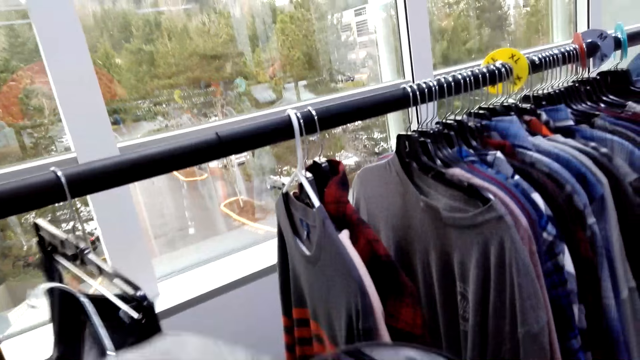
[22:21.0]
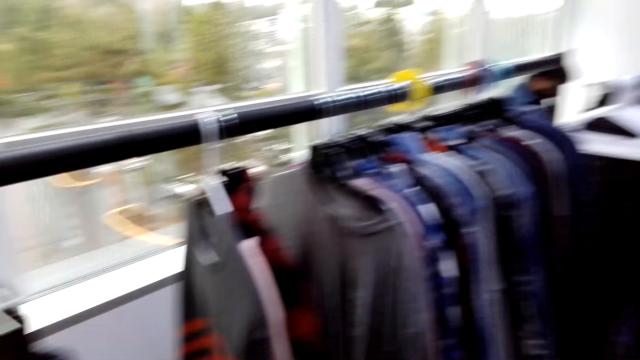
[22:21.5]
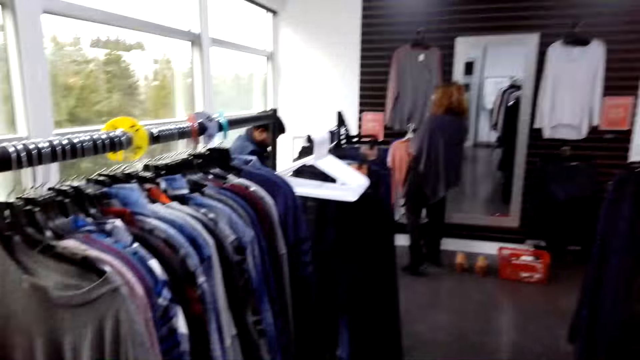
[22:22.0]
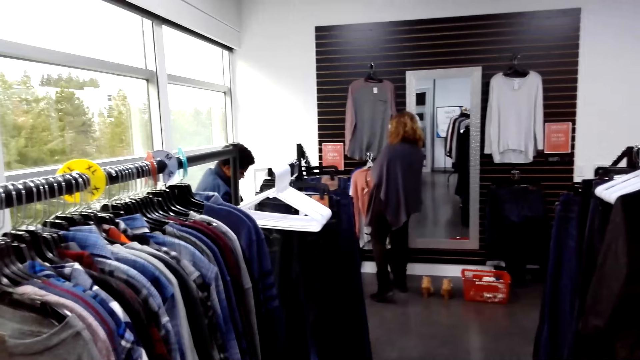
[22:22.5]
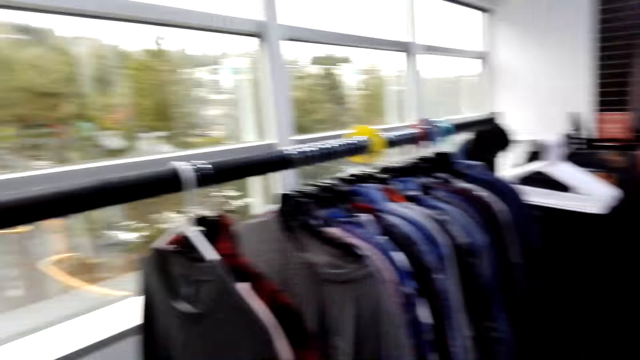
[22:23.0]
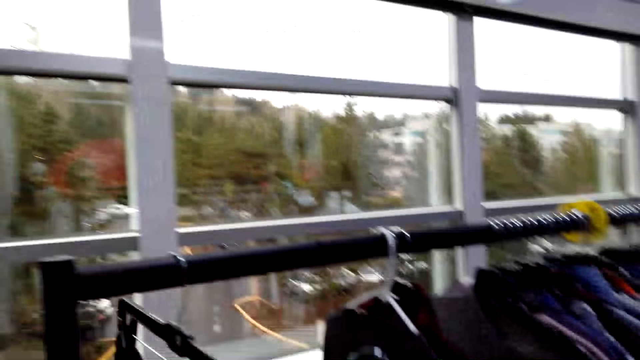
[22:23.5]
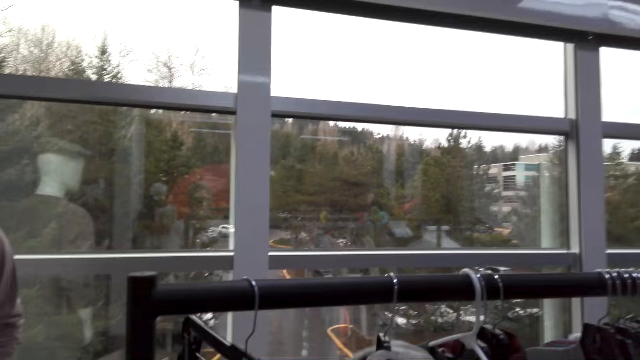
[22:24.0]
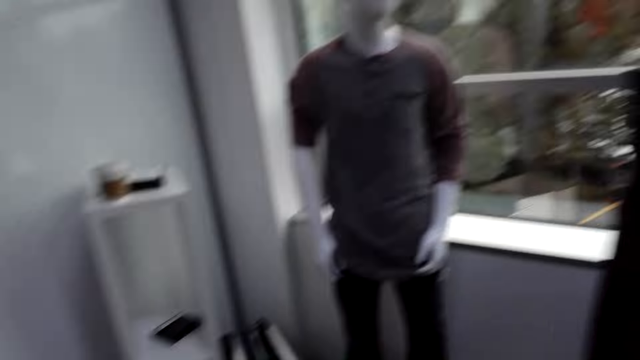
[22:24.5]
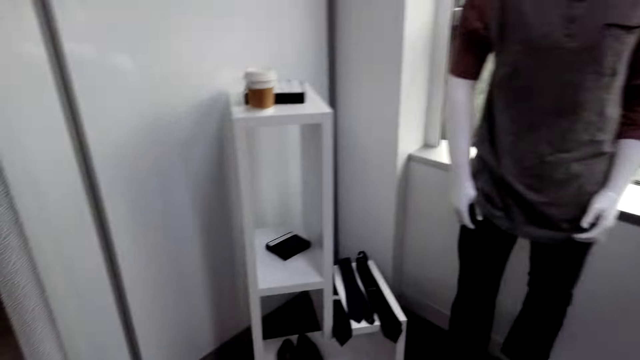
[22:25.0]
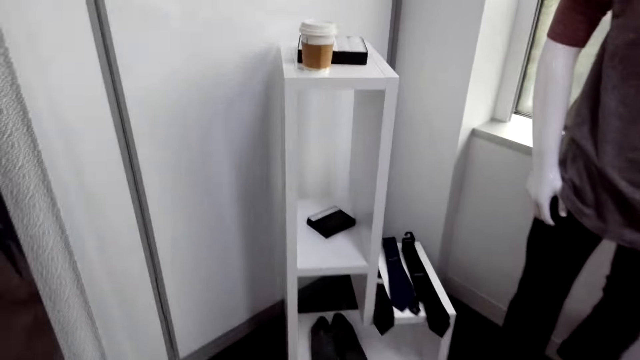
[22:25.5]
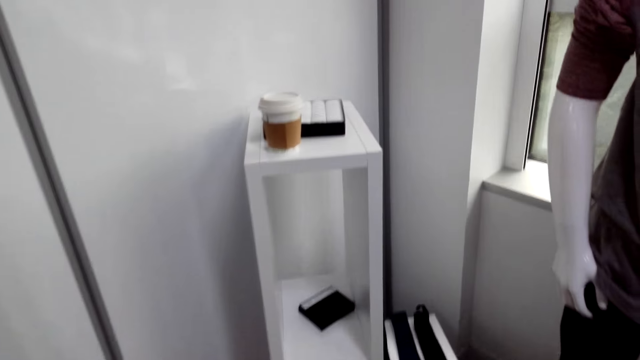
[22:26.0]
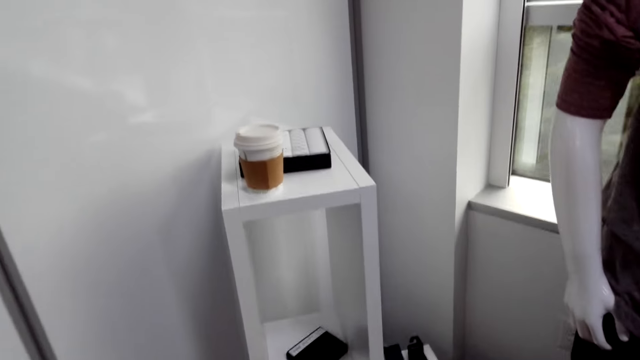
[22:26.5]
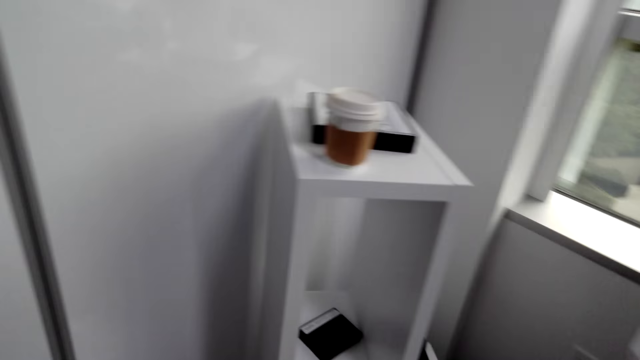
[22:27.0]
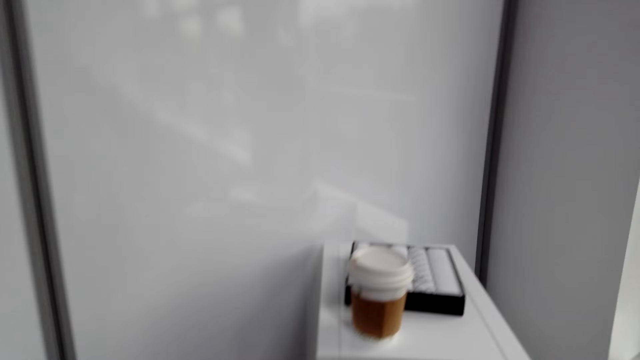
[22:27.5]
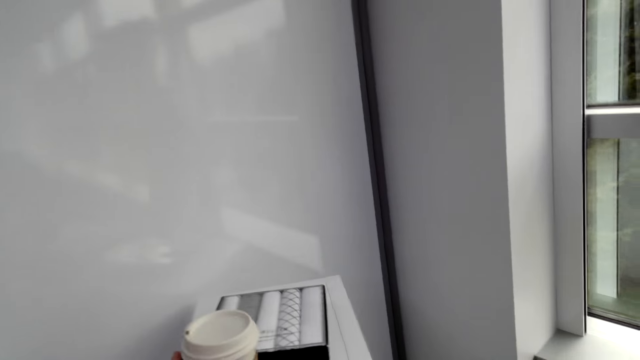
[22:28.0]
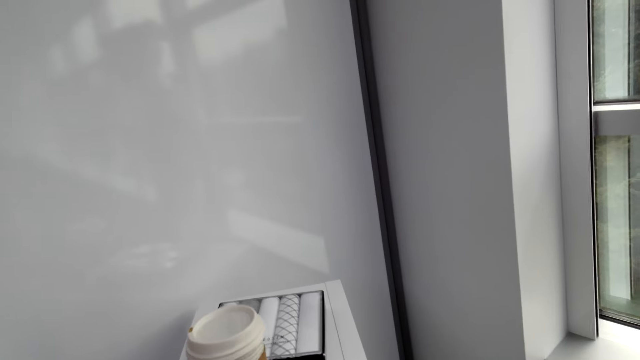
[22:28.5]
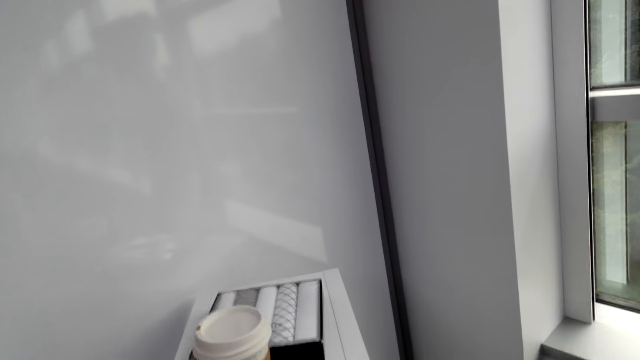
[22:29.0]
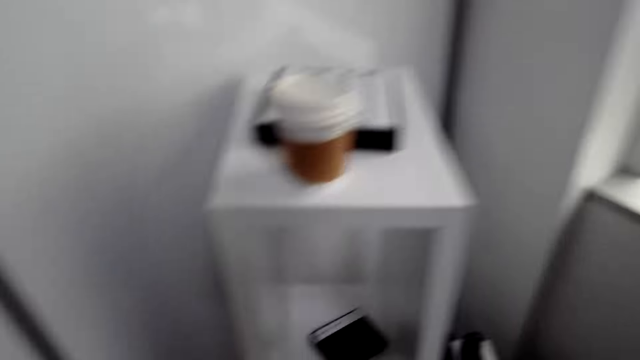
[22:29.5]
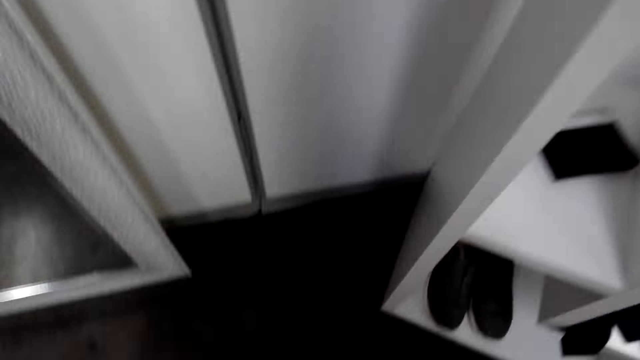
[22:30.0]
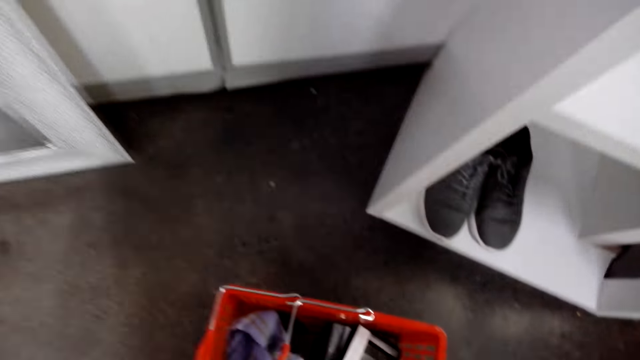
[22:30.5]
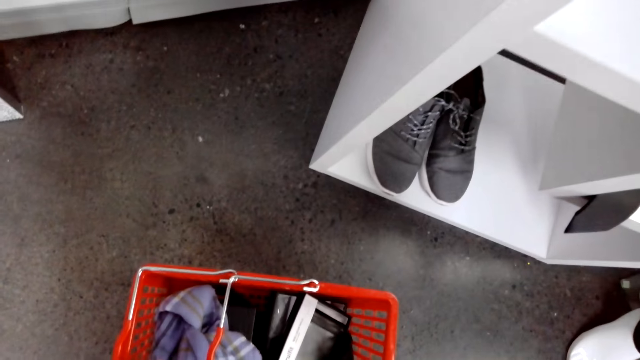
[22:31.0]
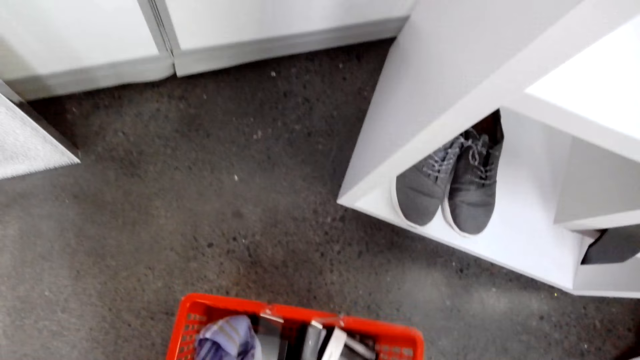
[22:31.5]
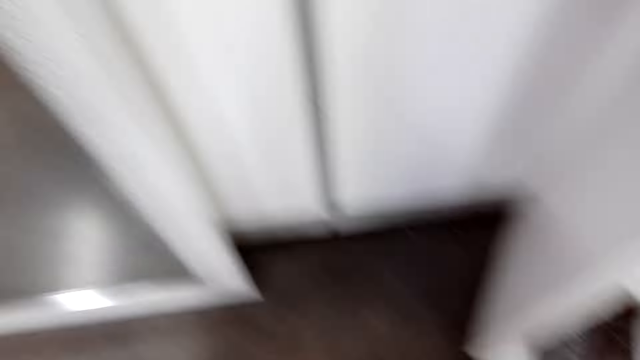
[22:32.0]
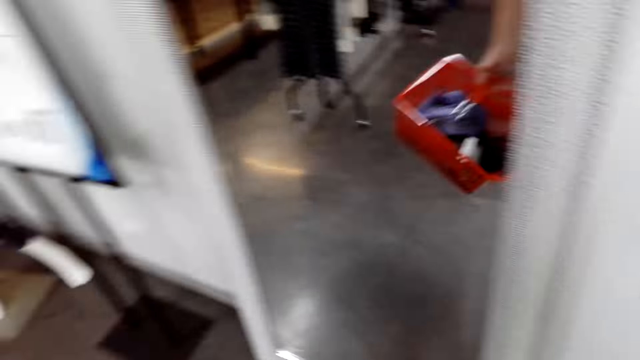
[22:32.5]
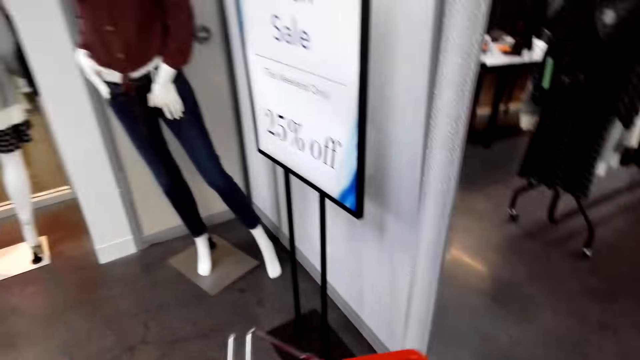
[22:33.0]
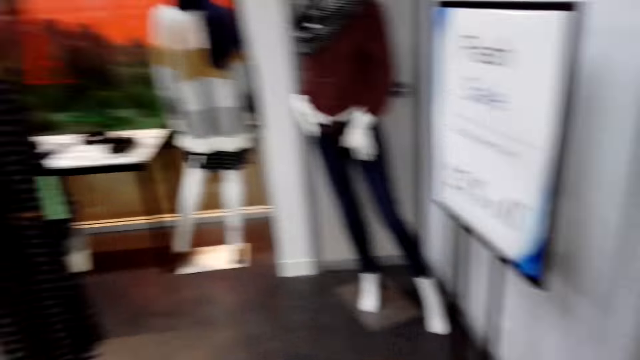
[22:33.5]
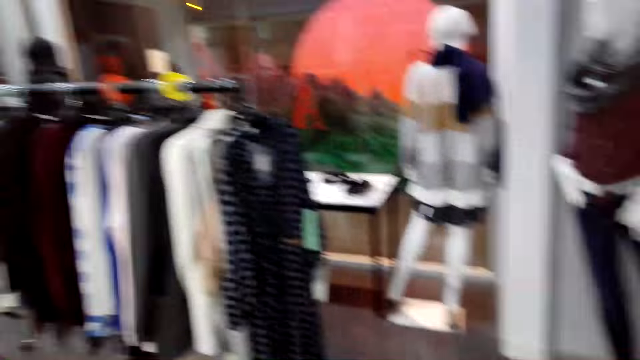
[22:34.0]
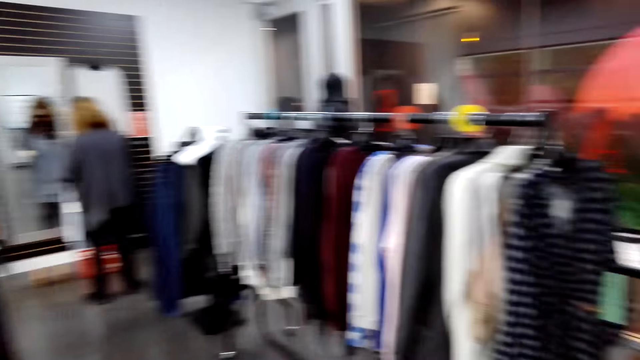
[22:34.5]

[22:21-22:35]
The camera wearer turns around. They look around the shop. They walk around. They hold a coffee cup. They pick up the cup. They turn around. They bend down. They pick up the shopping bag or basket. They turn around.

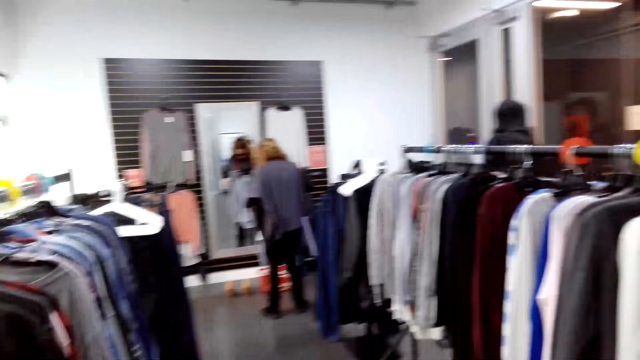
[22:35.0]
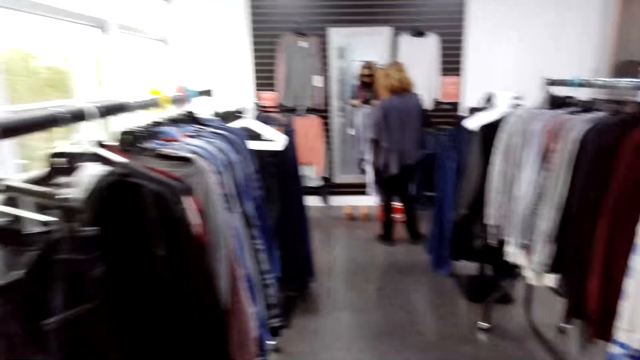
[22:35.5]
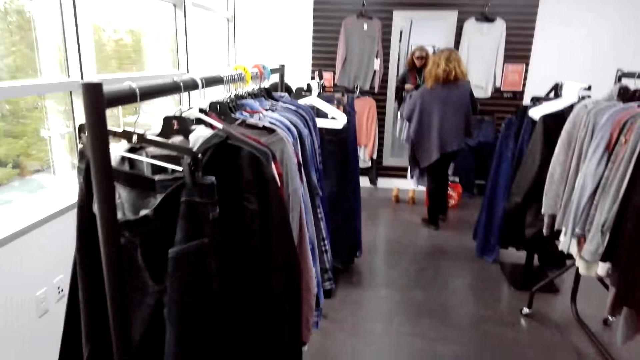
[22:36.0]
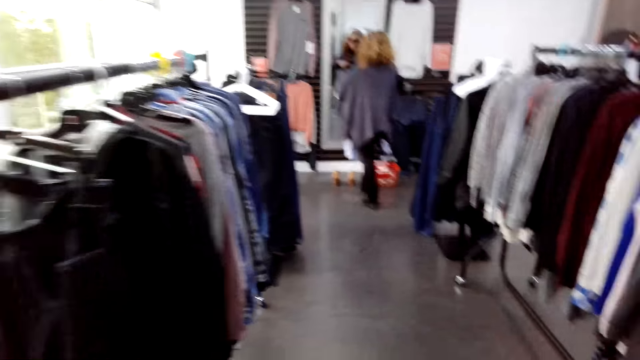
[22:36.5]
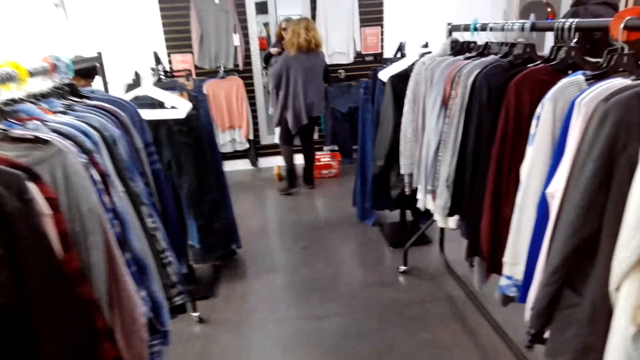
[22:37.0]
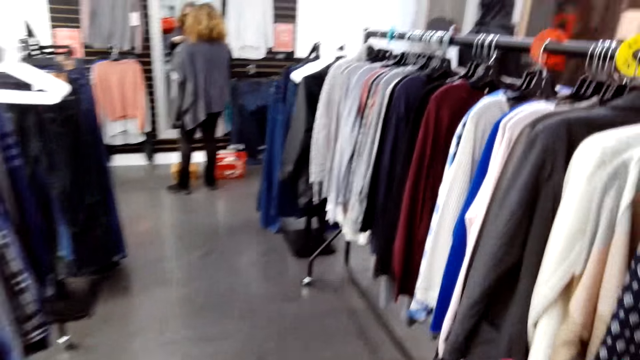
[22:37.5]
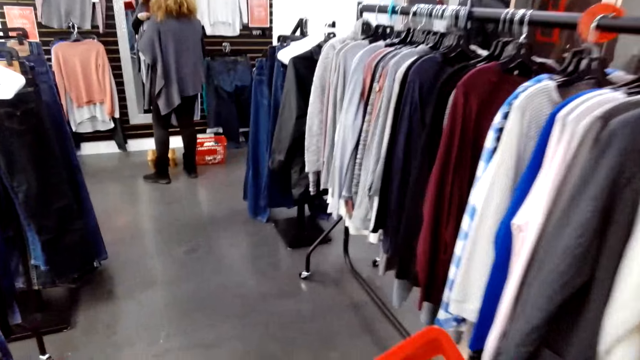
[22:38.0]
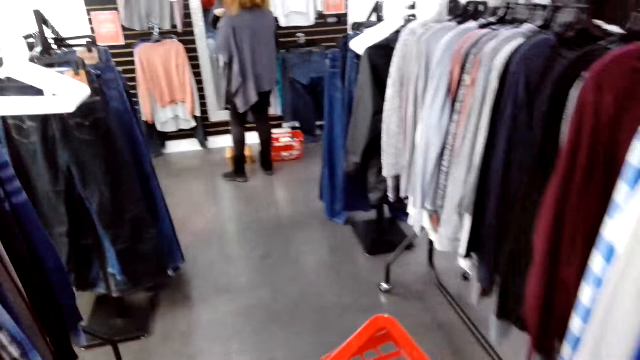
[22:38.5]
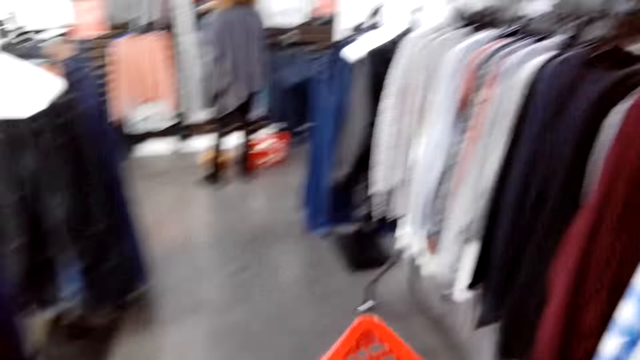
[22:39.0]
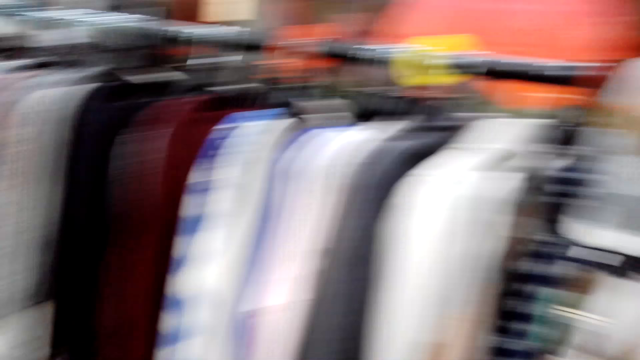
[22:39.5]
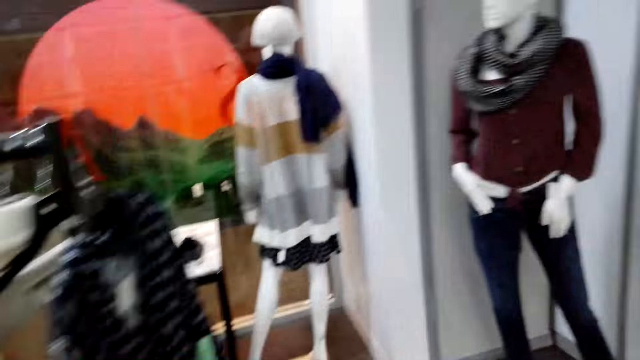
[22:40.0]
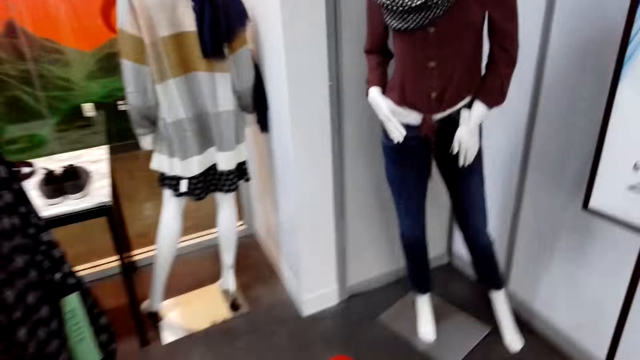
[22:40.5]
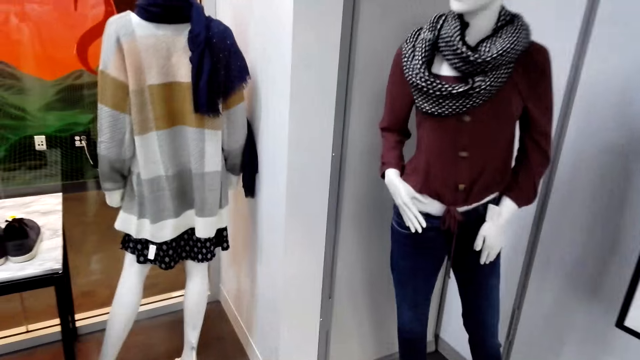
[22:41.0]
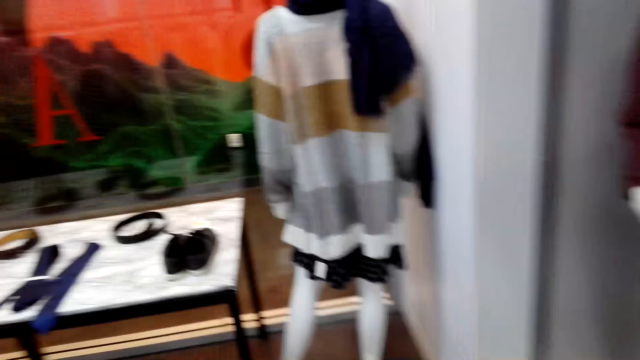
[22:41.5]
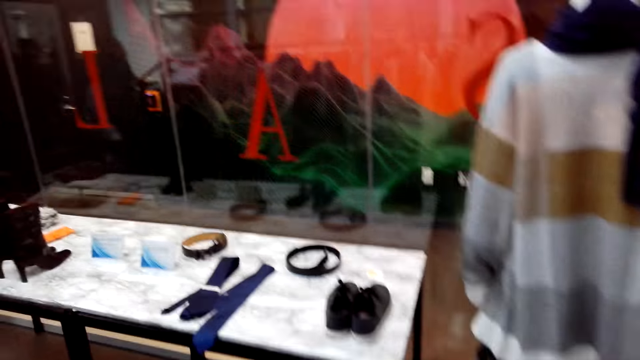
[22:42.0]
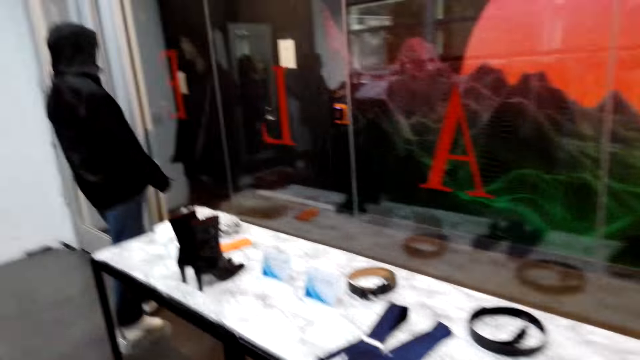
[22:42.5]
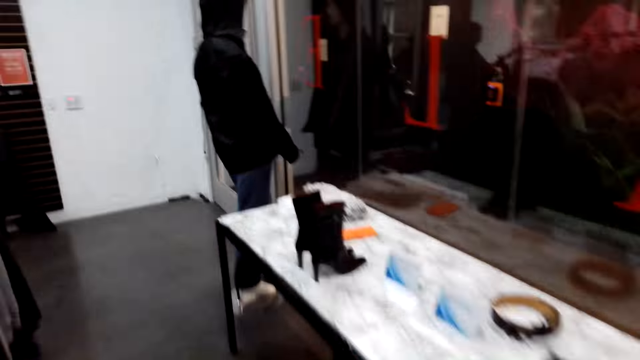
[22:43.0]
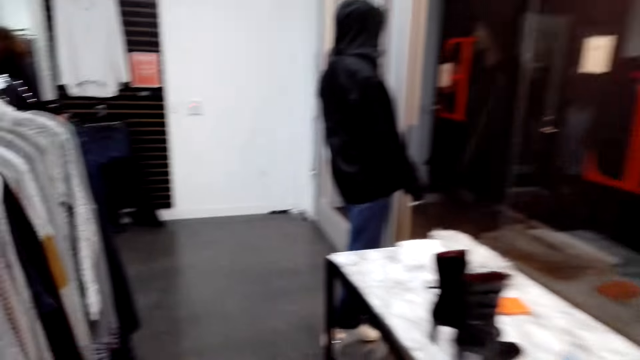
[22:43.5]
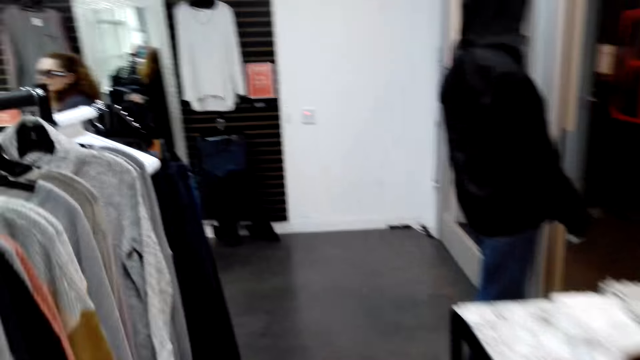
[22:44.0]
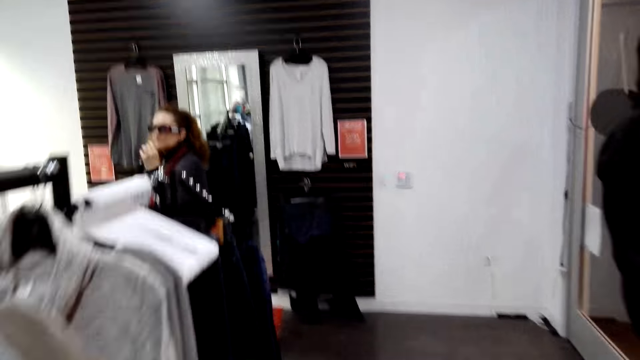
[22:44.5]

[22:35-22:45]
The camera wearer looks around the shop. They walk around the shop. They turn around. They walk around. They turn around. They walk around.
